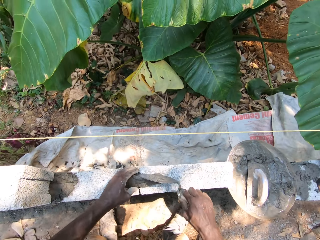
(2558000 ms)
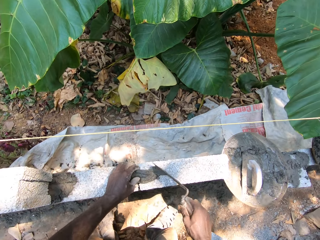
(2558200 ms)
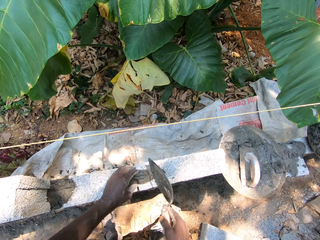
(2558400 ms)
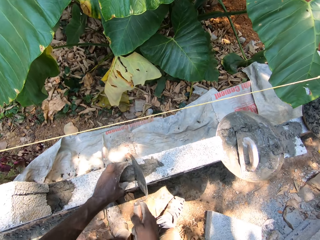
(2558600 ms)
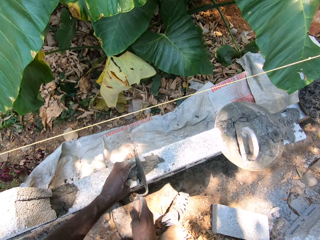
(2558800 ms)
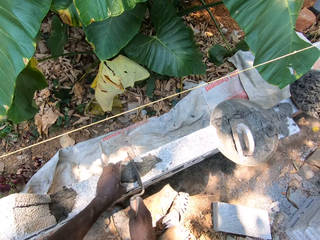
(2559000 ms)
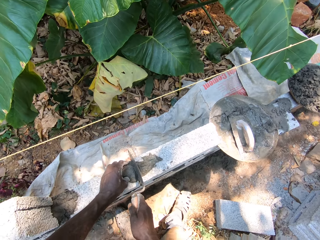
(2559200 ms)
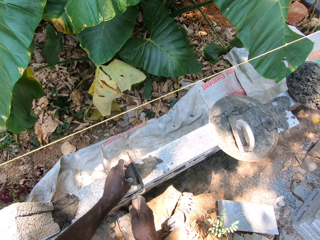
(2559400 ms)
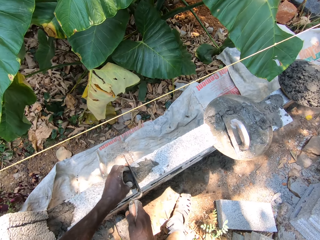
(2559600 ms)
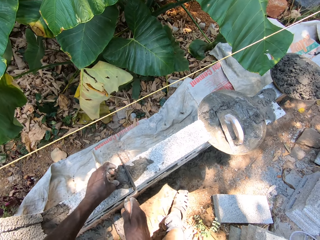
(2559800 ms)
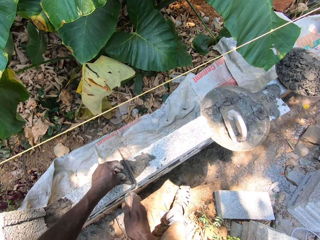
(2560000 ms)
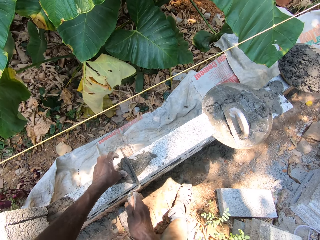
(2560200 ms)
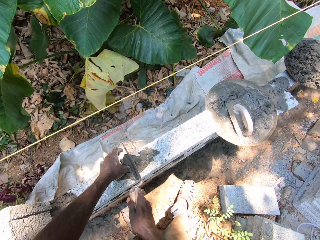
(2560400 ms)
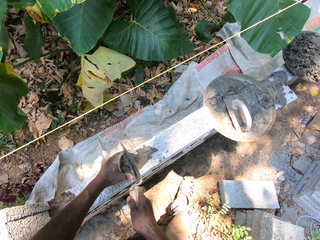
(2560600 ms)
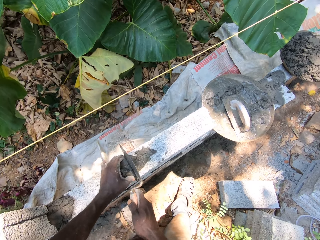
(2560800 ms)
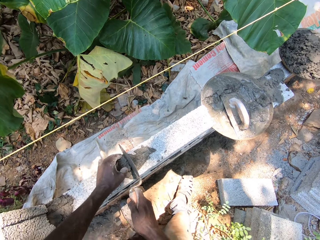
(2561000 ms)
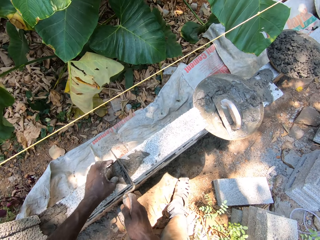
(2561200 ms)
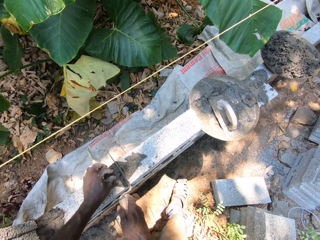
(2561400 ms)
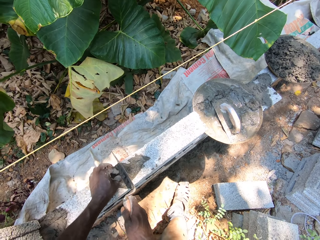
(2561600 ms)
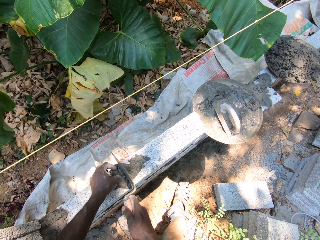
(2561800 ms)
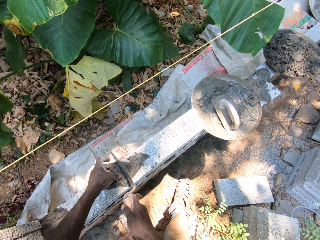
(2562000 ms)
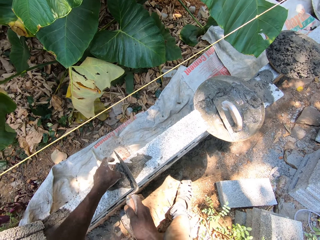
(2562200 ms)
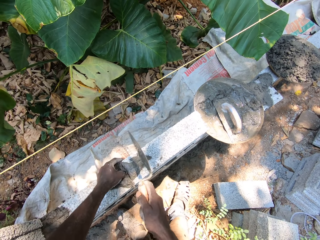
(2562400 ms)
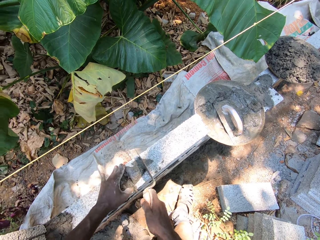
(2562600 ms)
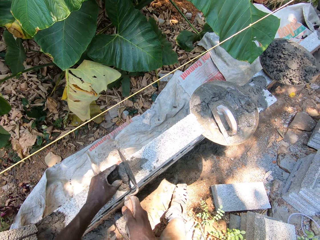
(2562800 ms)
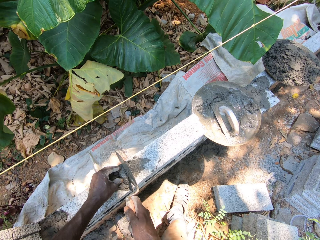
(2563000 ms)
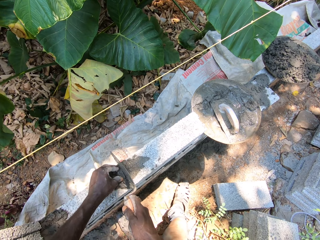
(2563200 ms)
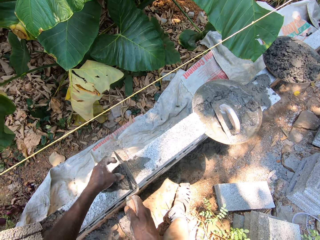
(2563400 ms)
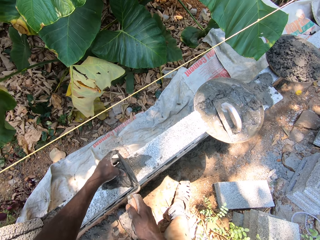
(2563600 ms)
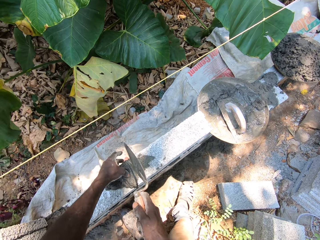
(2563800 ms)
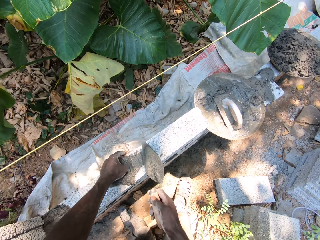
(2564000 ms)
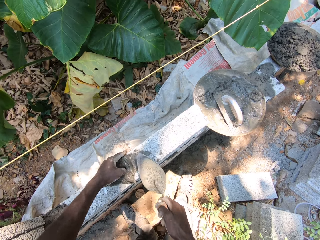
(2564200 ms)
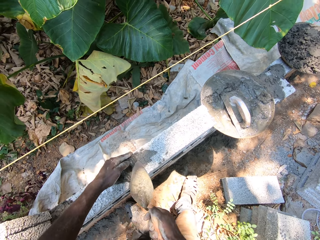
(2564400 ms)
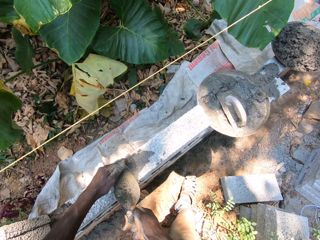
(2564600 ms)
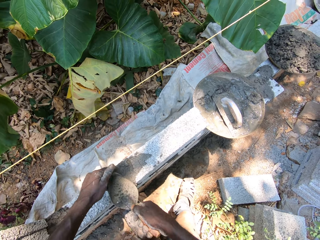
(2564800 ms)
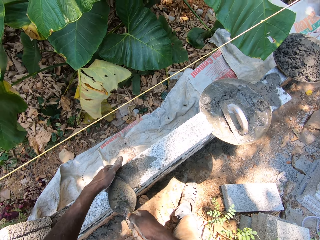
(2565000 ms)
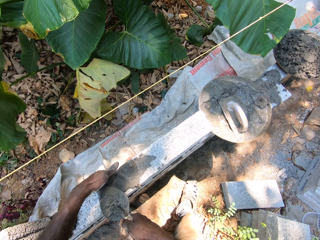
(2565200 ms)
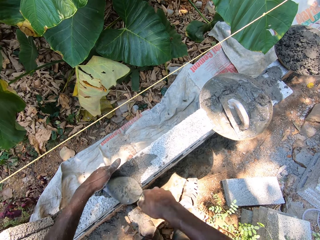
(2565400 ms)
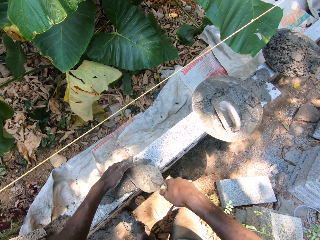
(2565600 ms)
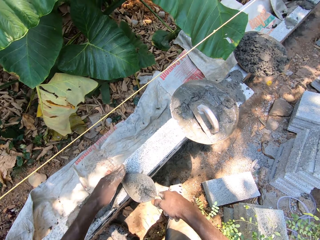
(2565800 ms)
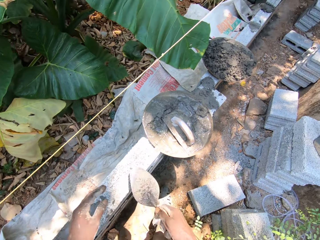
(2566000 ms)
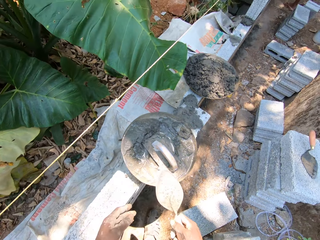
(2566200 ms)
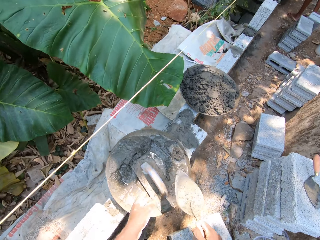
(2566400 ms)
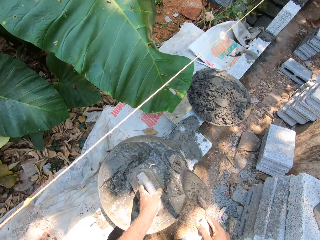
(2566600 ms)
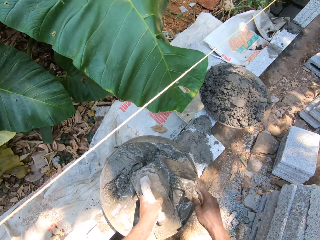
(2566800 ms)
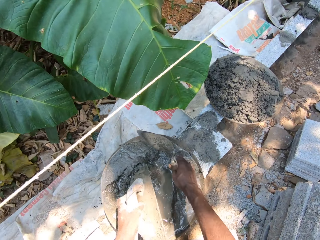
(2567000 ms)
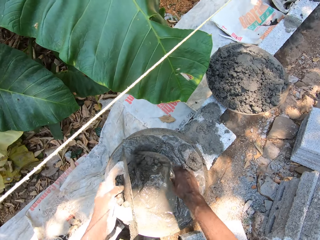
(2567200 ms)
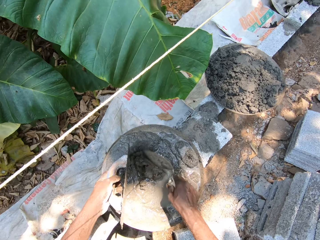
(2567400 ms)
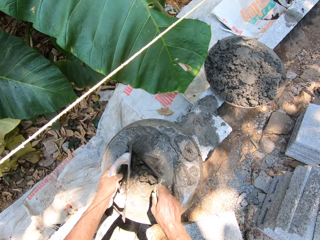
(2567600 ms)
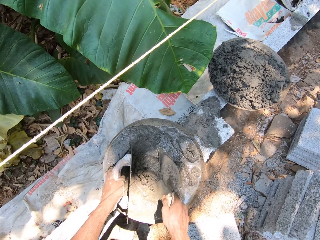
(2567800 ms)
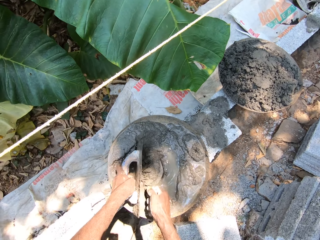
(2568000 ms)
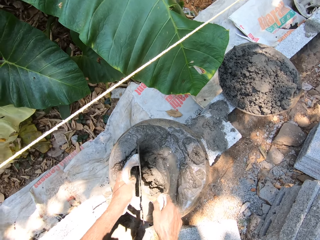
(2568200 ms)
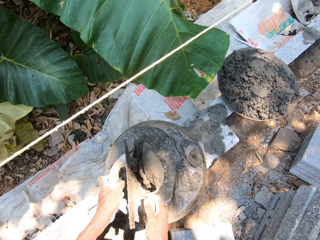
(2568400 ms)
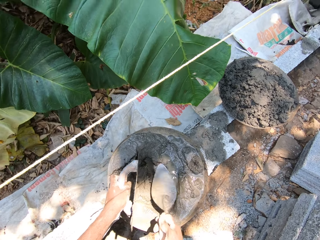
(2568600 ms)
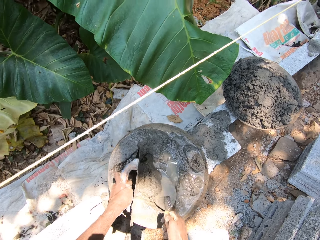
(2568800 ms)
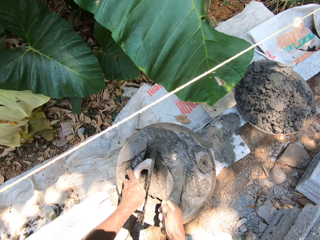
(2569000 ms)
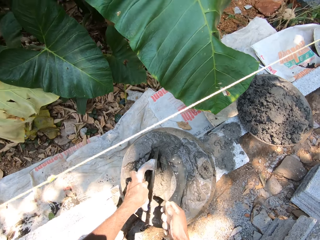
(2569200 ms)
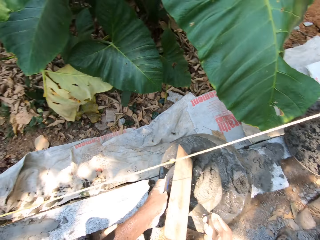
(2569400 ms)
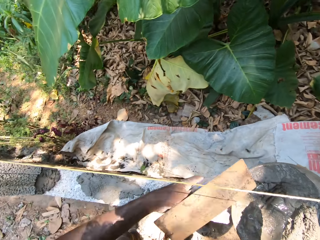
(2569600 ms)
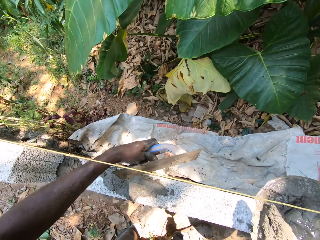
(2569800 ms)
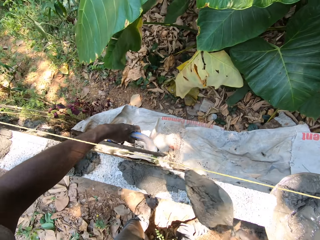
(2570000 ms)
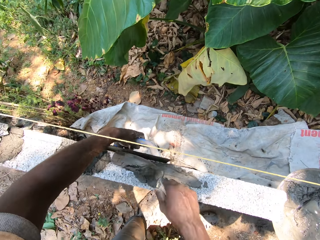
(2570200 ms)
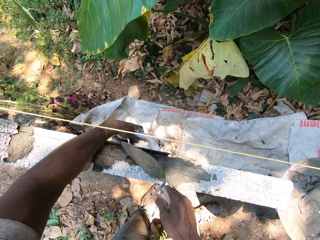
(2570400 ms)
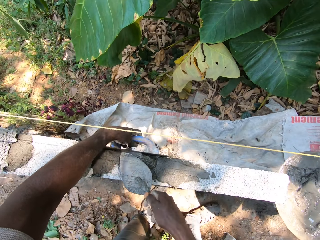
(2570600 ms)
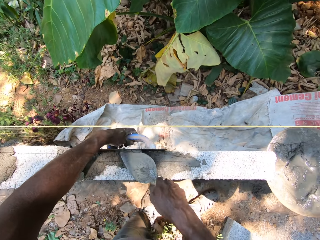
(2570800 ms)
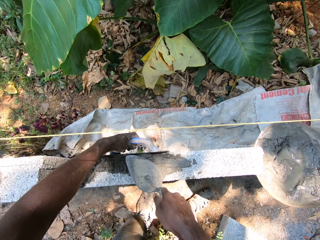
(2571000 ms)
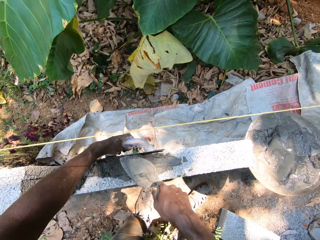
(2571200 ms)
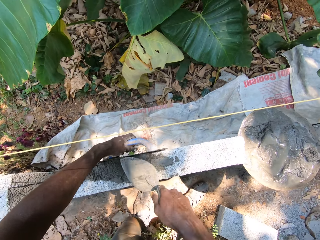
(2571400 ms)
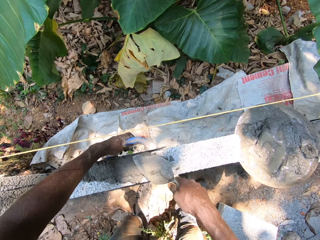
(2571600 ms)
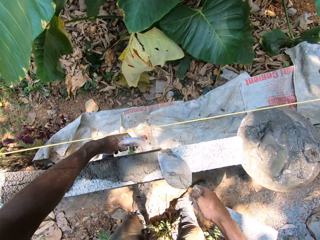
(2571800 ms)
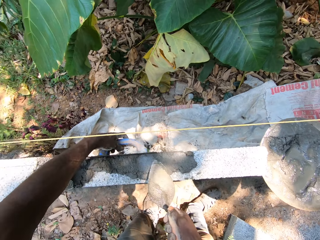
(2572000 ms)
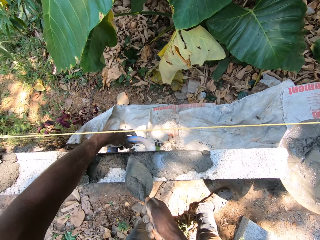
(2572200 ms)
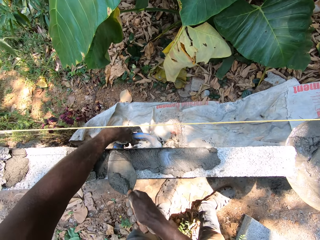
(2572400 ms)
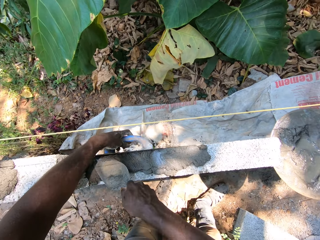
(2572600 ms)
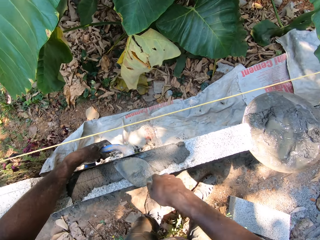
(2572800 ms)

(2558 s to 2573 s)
The camera wearer smears the cement in the building stone. He pours the cement mortar on the brick wall from the trowel in his right hand. He pushes the cement mortar with his left hand. He pushes the cement mortar into a crevice in the brick wall with his left hand. He spreads the cement mortar on the brick wall with the trowel in his right hand. He picks up the midget trowel with his left hand. He scoops the cement mortar with the trowel in his right hand. He mixes the cement mortar in the head pan with the trowel in his right hand. He scoops the cement mortar with the trowel and the midget trowel in his hands. He places the midget trowel in his left hand against the brick wall. He pours the cement mortar on the brick wall from the trowel in his right hand. He spreads the cement mortar on the brick wall with the trowel and the midget trowel in his hands.

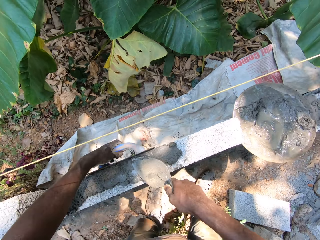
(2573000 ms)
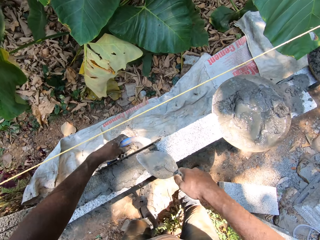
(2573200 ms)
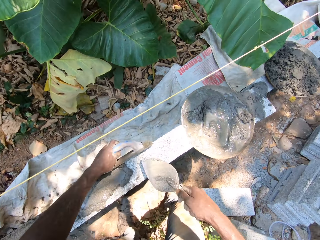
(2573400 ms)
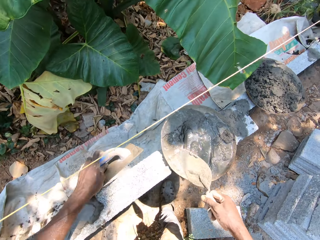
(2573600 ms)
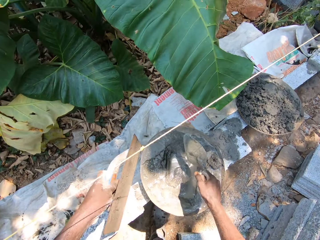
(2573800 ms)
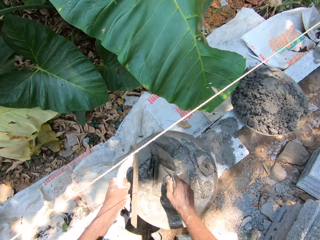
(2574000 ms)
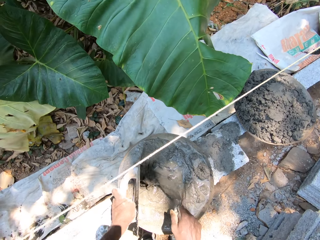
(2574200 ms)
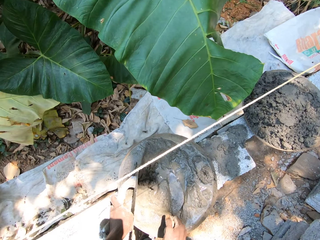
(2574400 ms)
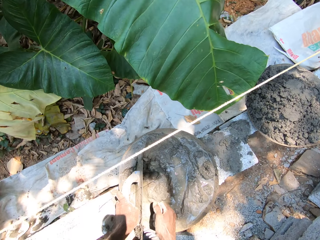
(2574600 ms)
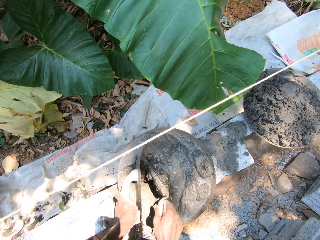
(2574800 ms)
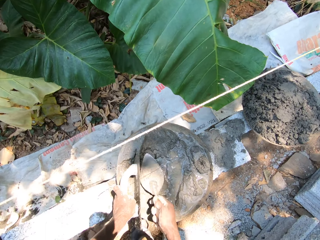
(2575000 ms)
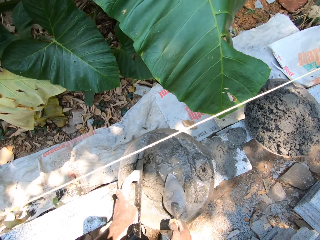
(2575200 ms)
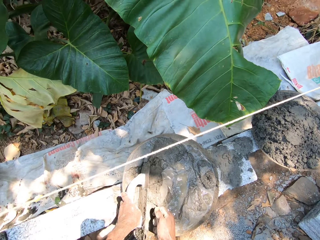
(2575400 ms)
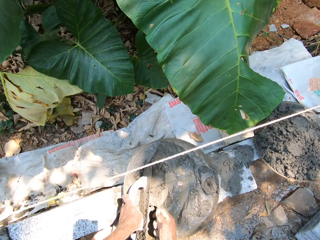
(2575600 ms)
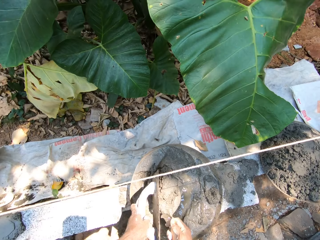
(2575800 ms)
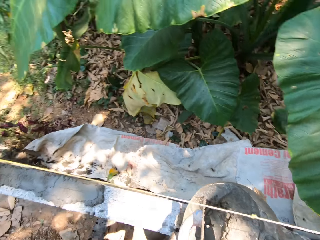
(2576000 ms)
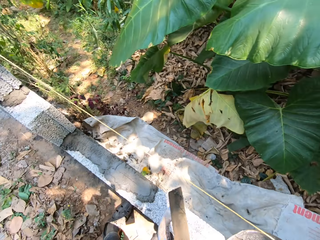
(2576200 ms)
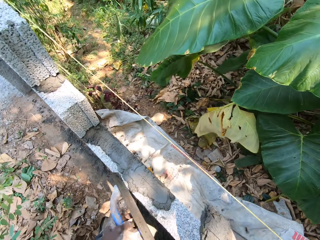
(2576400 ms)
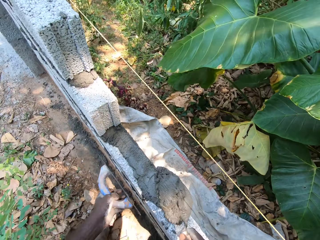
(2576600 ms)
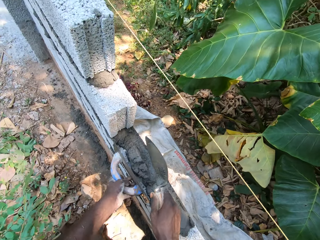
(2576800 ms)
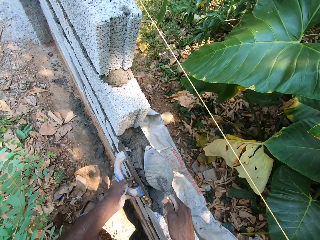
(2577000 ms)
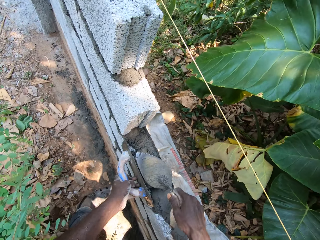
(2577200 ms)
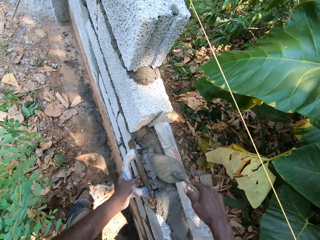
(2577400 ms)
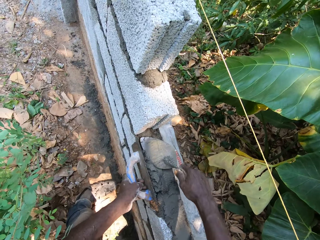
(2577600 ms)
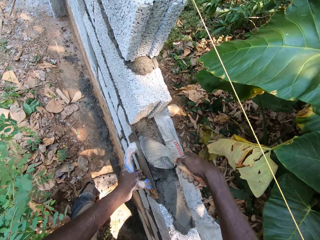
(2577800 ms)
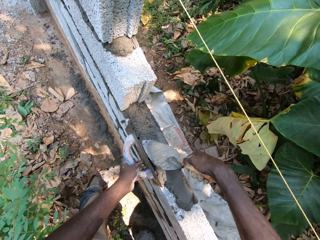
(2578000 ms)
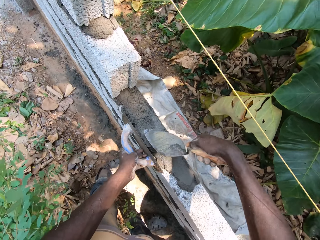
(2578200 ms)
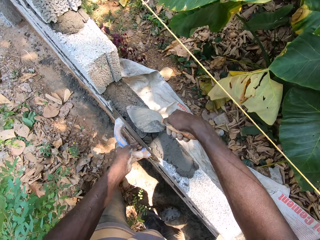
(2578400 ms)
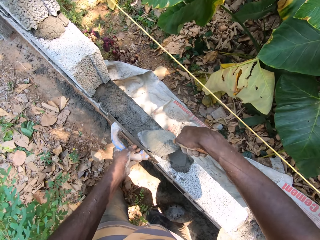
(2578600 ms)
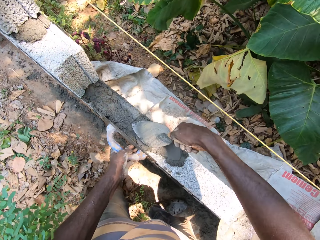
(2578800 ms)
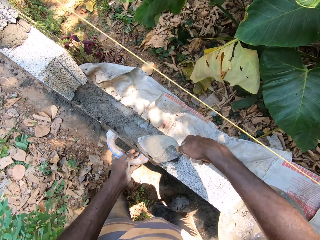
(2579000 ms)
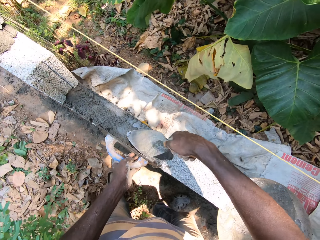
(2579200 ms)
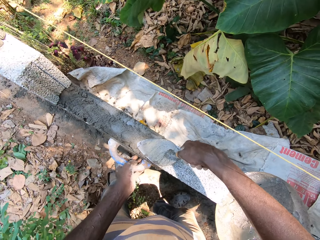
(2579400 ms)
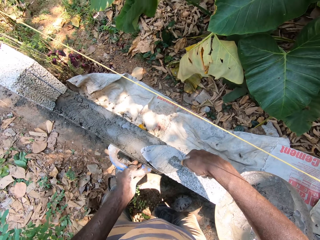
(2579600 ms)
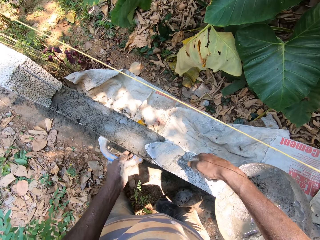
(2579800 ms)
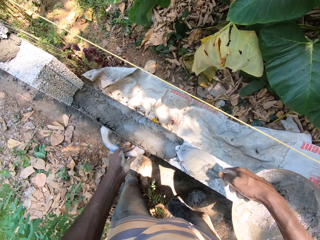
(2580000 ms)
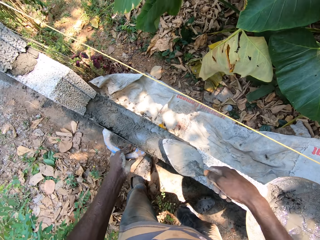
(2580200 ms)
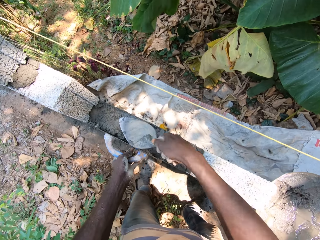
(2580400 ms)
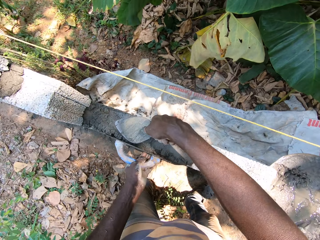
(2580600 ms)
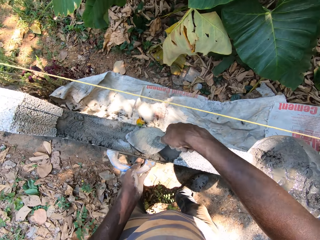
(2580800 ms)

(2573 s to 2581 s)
The camera wearer places the midget trowel in his left hand in the head pan. He mixes the cement mortar with the trowel and the midget trowel in his hands. He scoops the cement mortar with the trowel and the midget trowel in his hands. He leans the midget trowel against the brick wall. He pours the cement mortar on the brick wall from the trowel in his right hand. He spreads the cement mortar on the brick wall with the trowel and the midget trowel in his hands.
